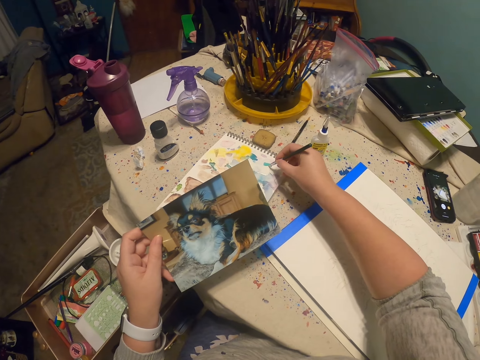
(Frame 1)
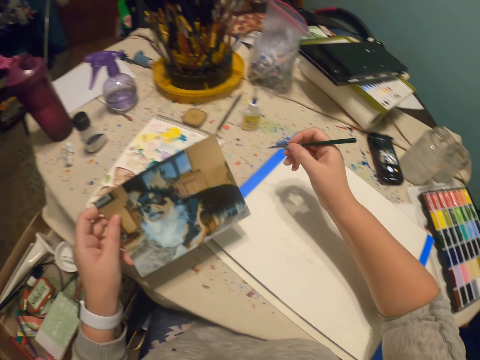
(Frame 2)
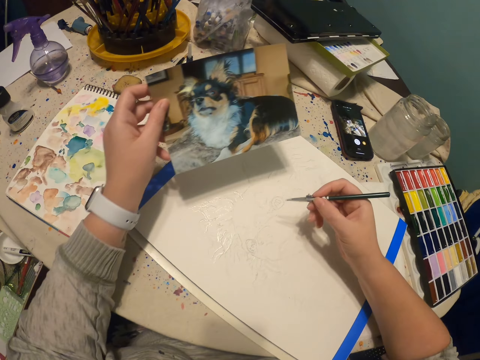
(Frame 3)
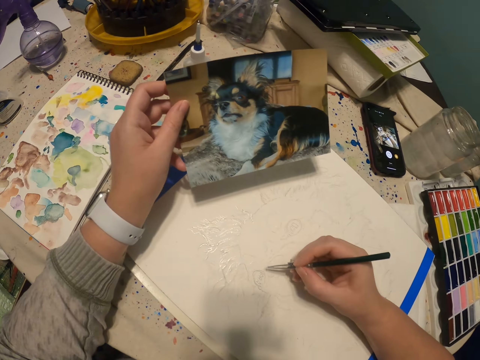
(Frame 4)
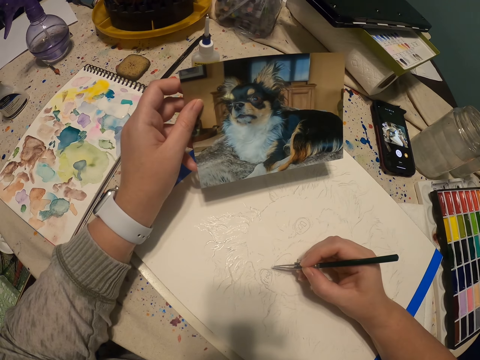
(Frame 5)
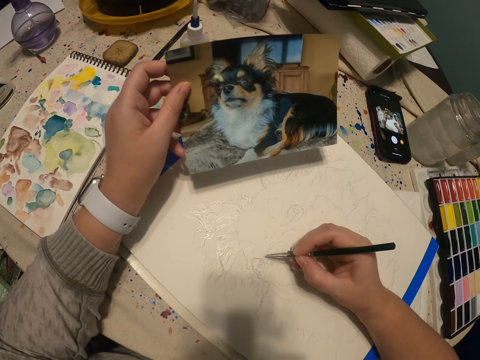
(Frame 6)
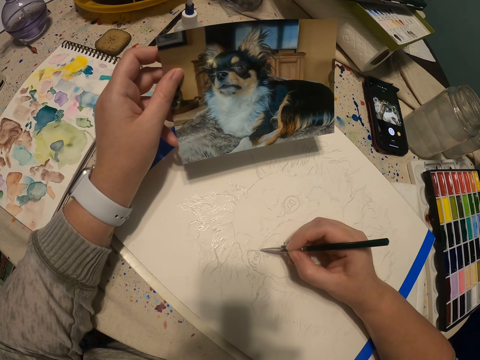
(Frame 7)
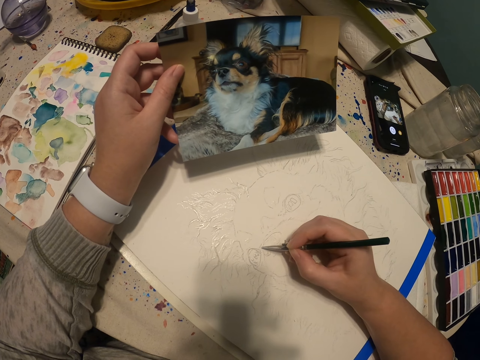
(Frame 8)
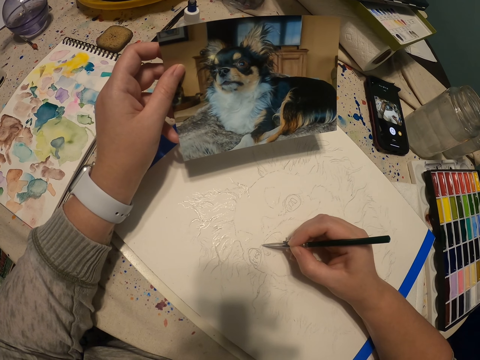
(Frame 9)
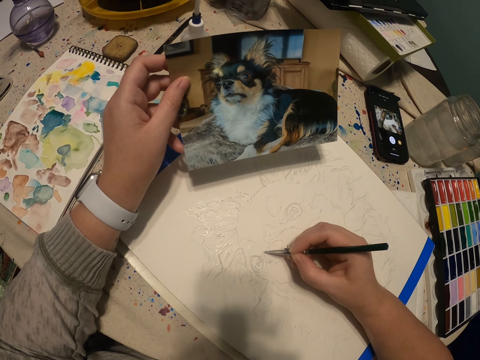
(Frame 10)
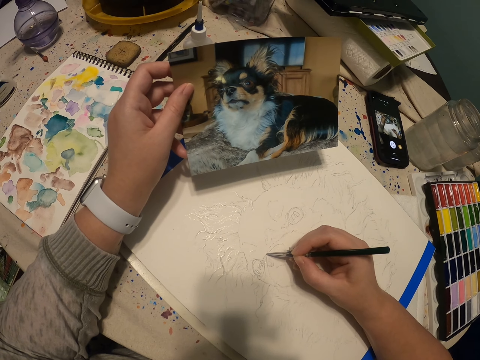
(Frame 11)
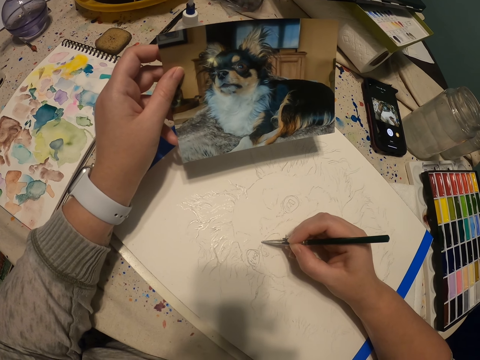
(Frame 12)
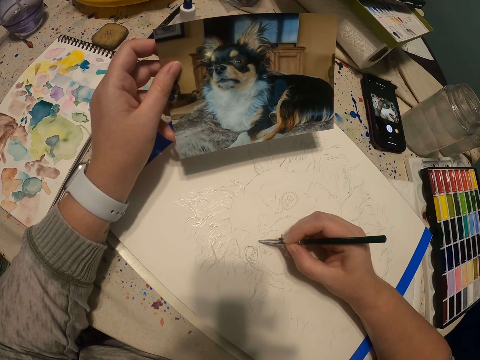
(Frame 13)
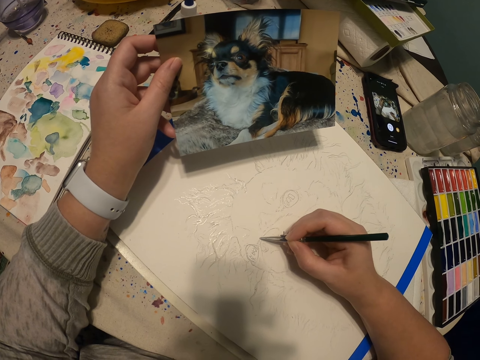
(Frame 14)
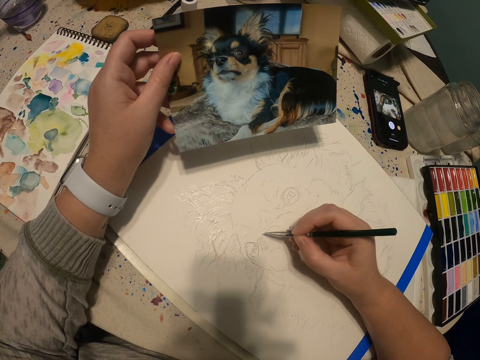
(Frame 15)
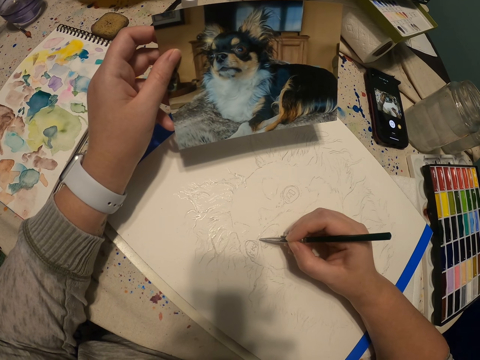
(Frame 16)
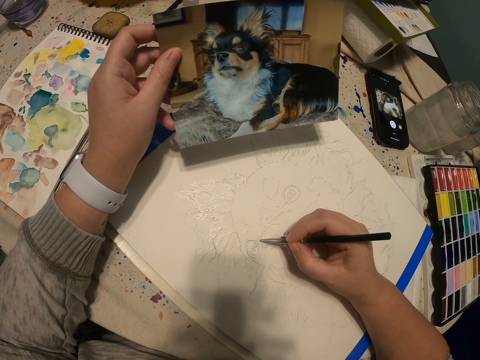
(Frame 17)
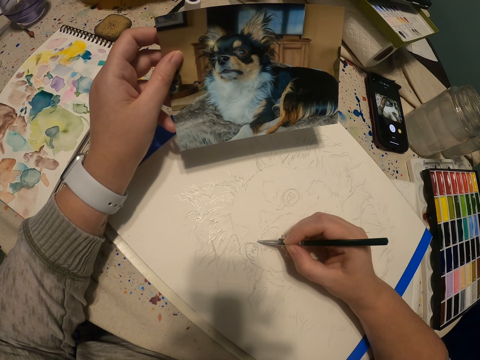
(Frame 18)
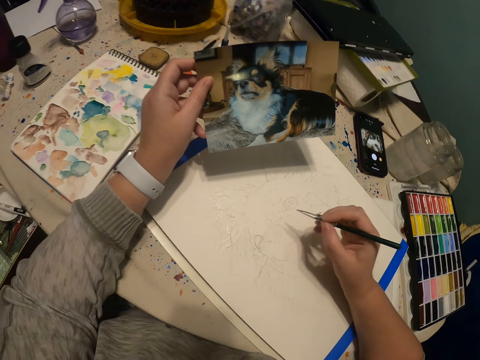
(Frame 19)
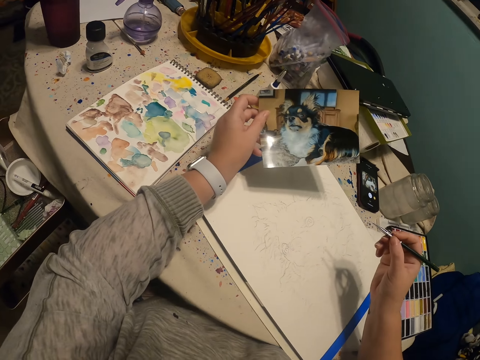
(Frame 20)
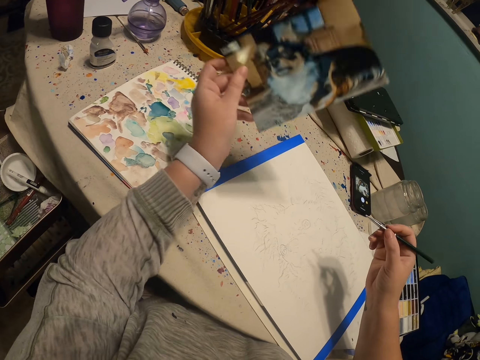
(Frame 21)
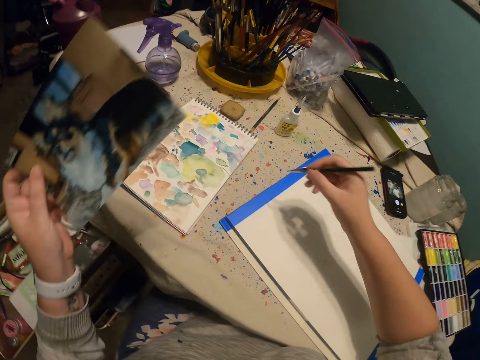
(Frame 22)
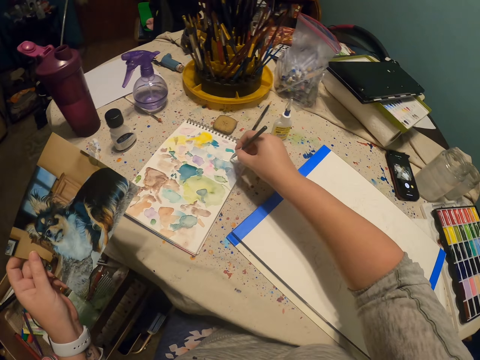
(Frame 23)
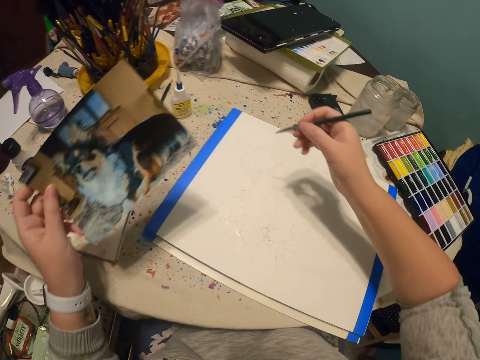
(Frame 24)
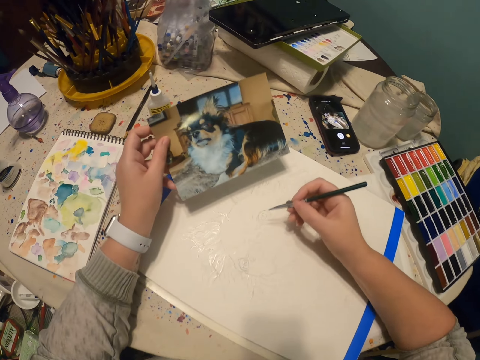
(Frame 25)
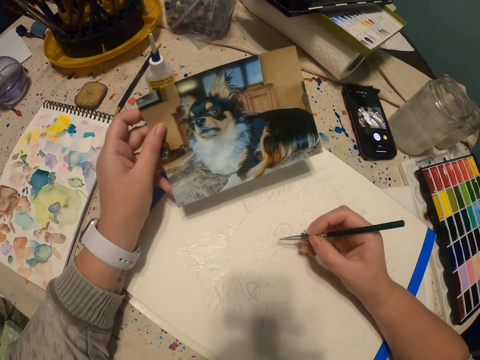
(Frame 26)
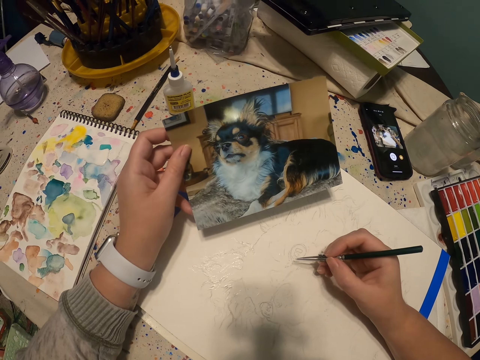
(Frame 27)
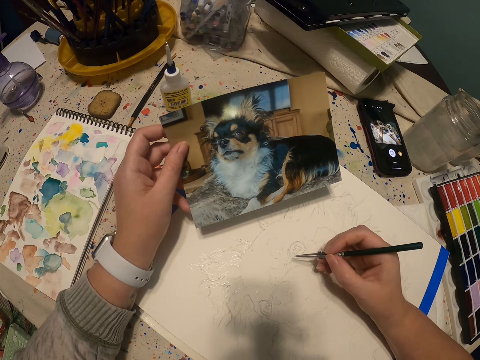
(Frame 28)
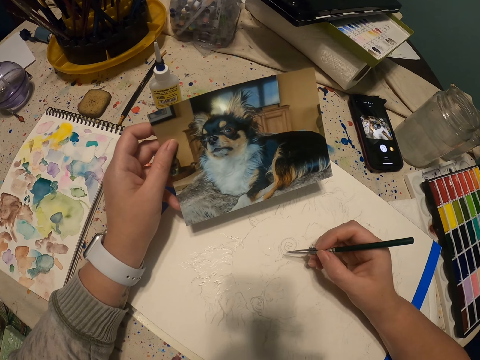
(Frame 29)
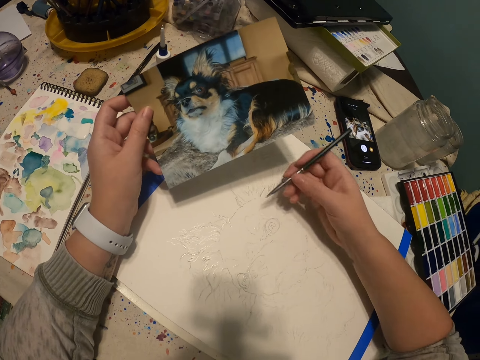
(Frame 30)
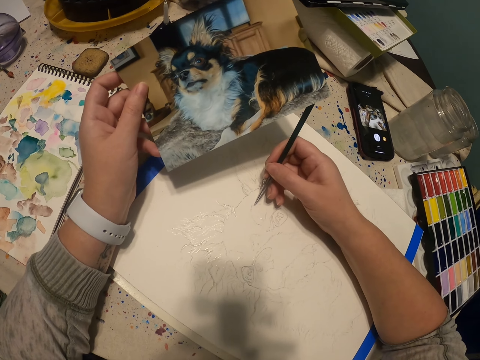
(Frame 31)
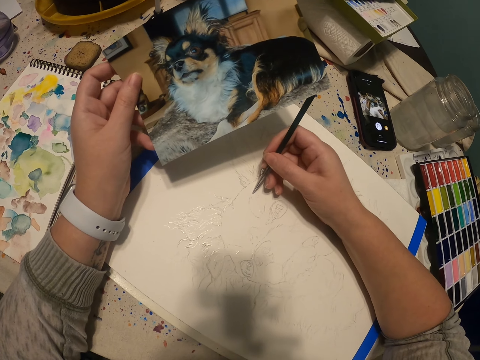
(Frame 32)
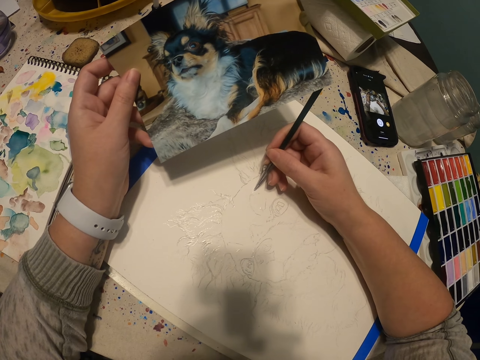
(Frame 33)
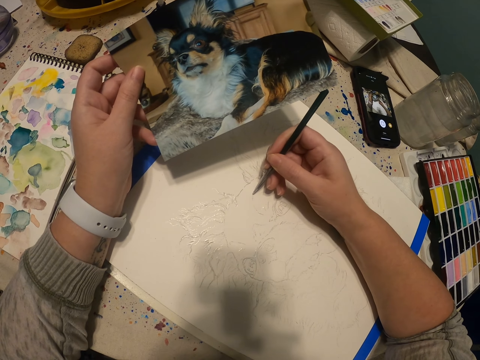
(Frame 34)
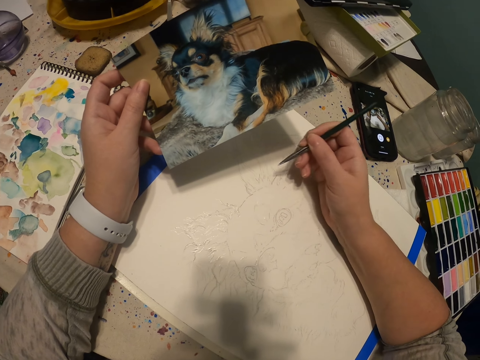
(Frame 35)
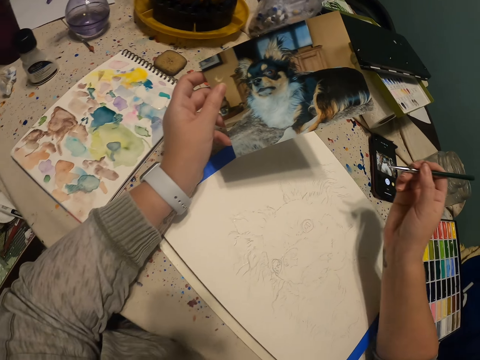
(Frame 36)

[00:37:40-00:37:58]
The camera wearer puts a hand on a table. They paint a sketch of a dog with a paint pen. They move a hand from the table, scoop paint on a book with the paint pen and put a hand on the table. They paint a sketch of a dog with the paint pen.

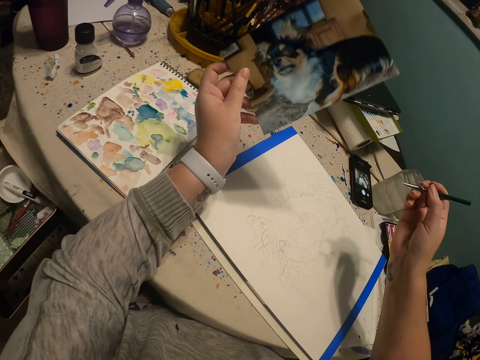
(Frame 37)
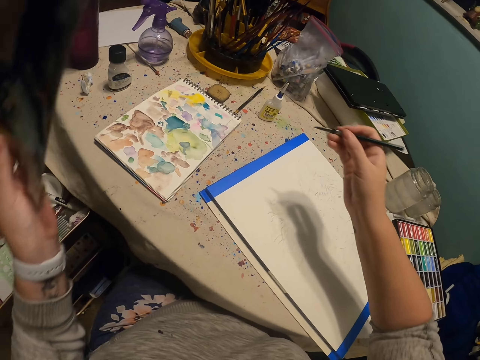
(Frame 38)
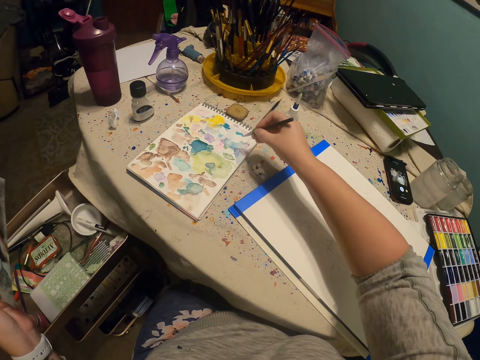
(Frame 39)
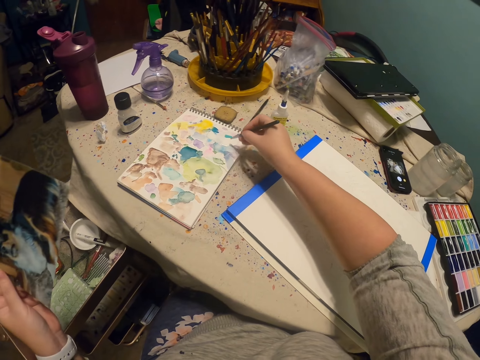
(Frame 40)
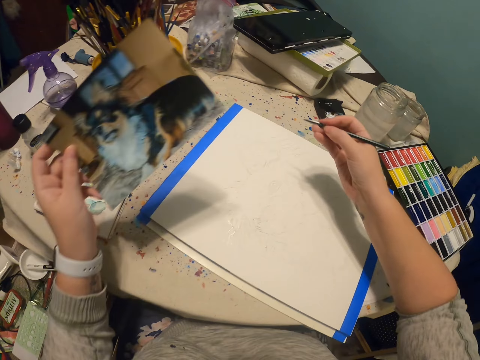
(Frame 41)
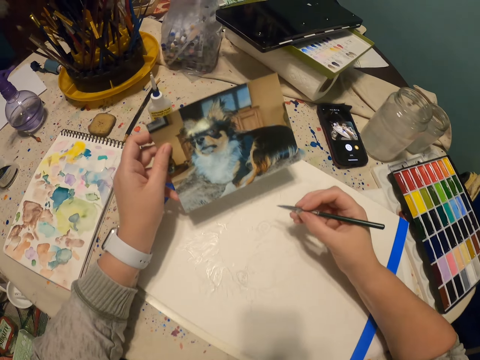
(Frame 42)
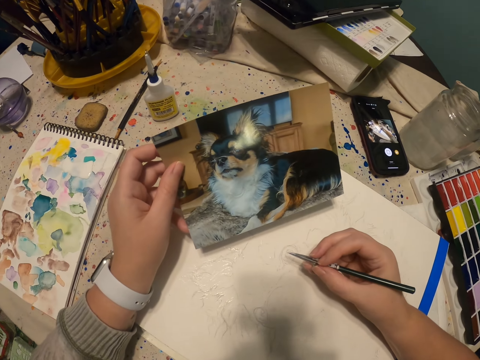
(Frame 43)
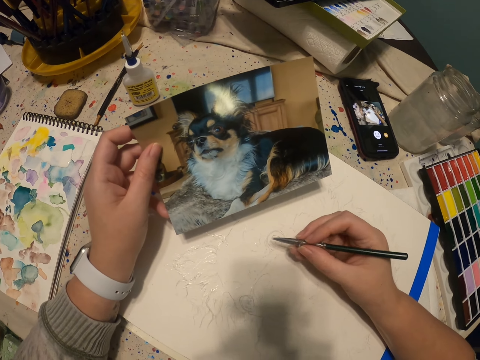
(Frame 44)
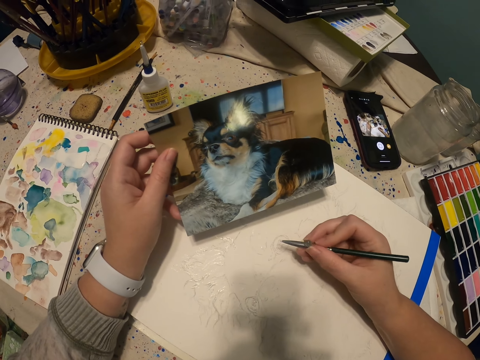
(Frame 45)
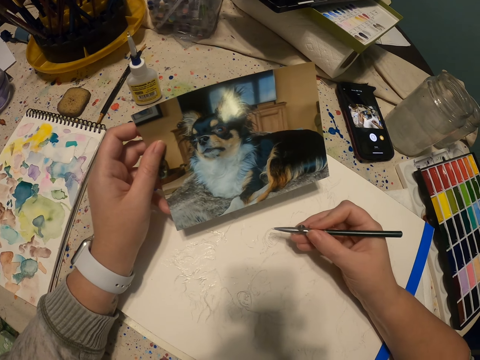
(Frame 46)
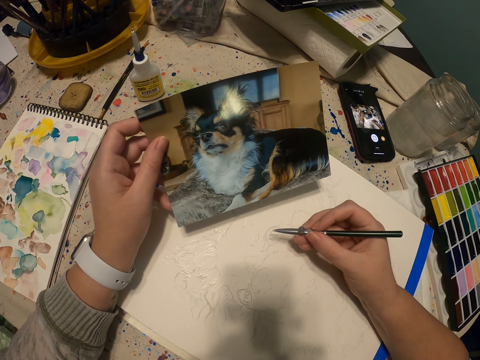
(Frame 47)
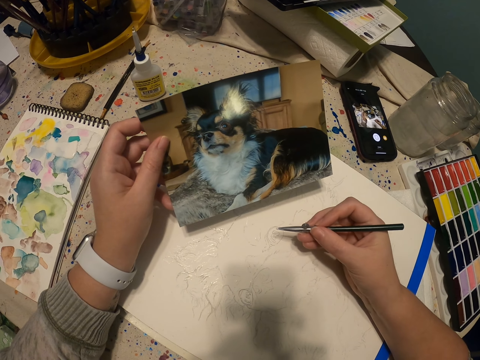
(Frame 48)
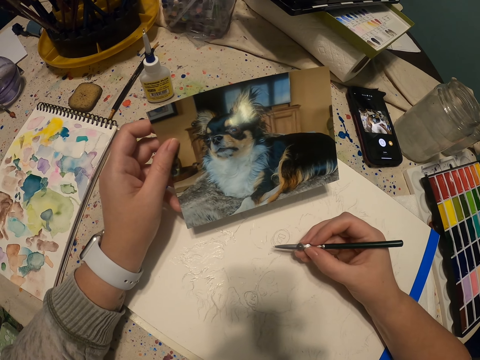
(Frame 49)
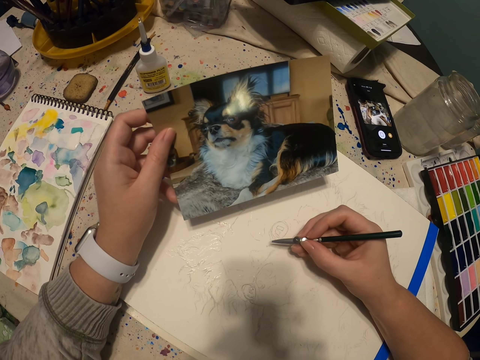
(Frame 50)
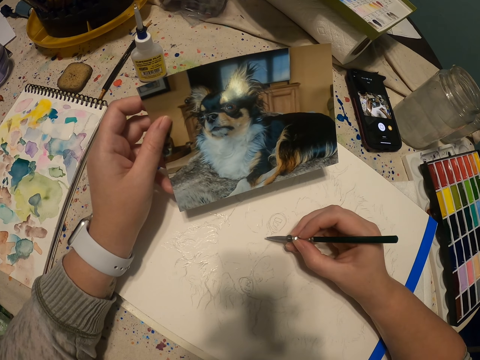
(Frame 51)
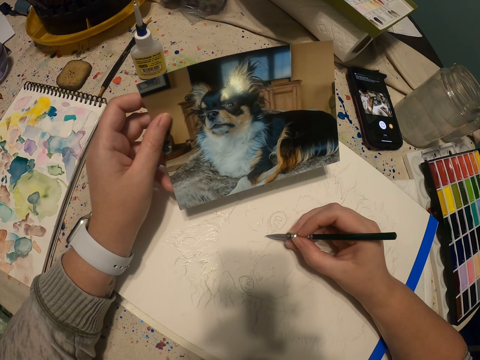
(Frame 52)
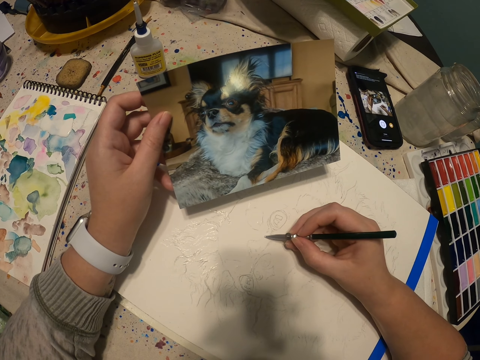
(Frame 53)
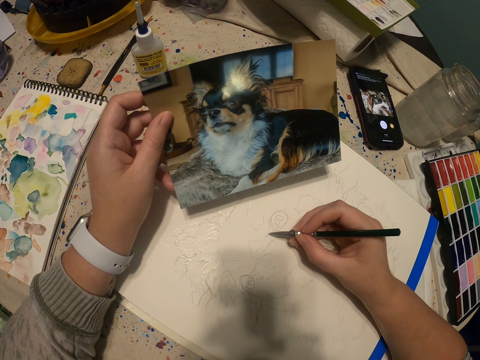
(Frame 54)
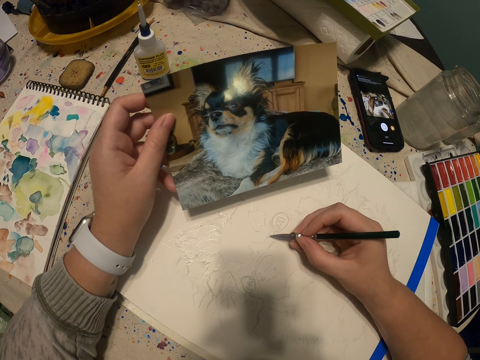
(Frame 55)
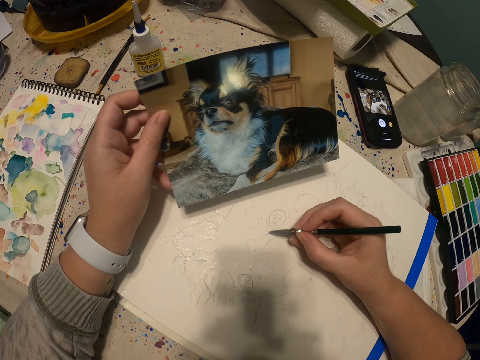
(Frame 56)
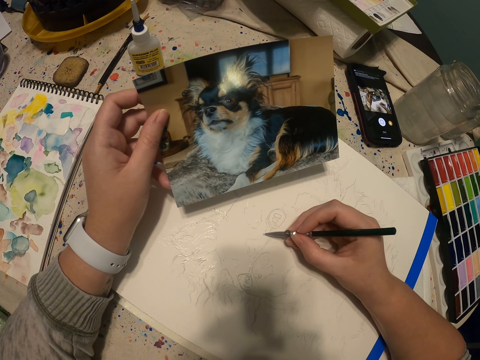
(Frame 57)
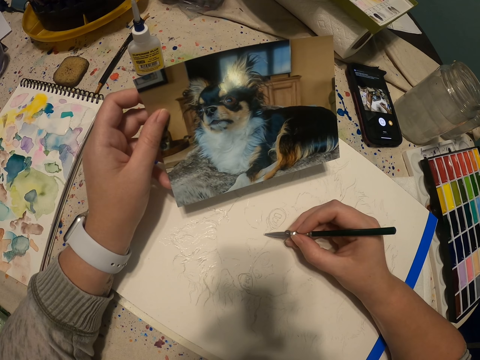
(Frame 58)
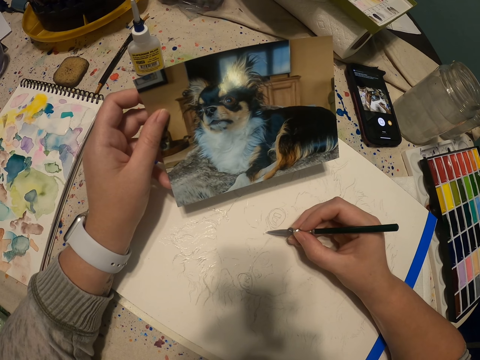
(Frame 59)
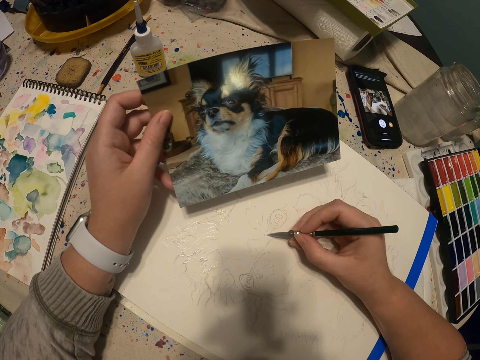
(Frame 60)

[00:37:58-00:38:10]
The camera wearer moves a hand on a table. They scoop paint on a book with a paint pen. They put a hand on the table. They draw a dog picture. They paint a sketch with the paint pen.
